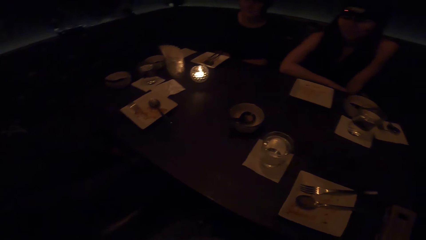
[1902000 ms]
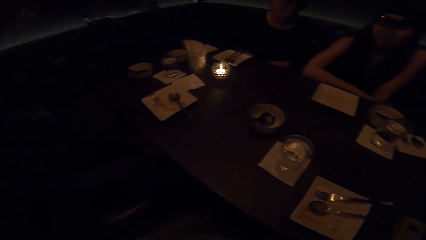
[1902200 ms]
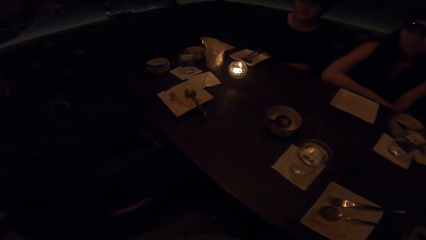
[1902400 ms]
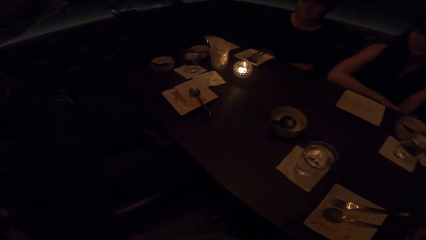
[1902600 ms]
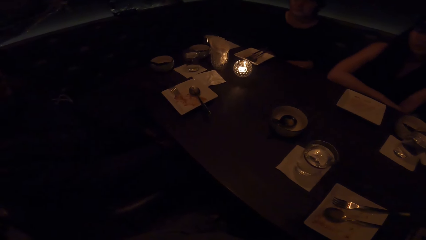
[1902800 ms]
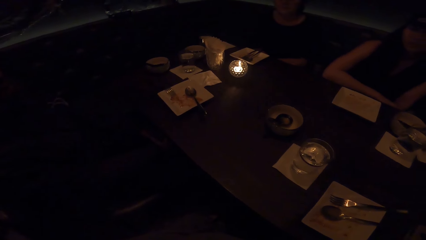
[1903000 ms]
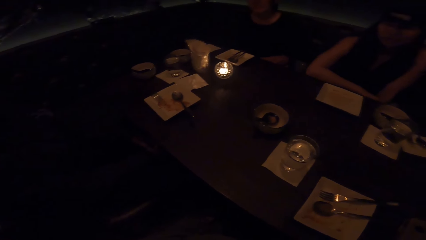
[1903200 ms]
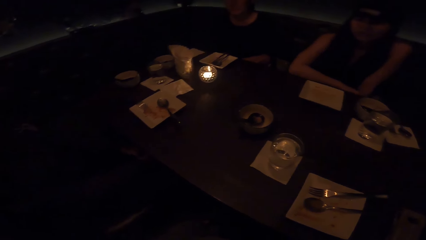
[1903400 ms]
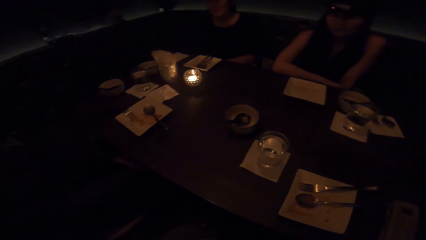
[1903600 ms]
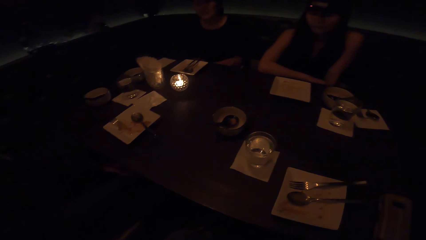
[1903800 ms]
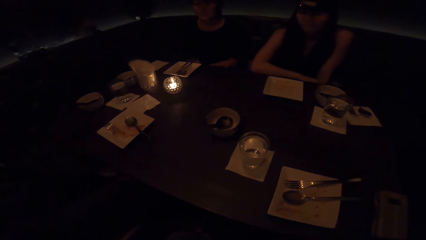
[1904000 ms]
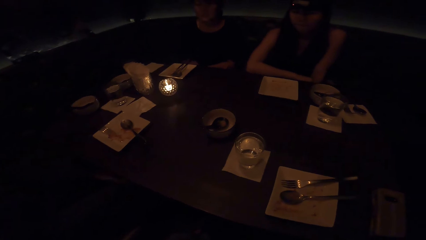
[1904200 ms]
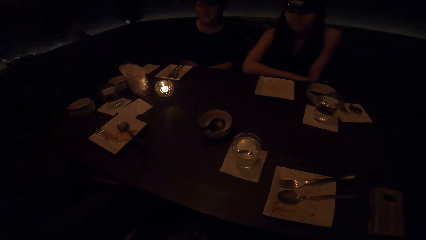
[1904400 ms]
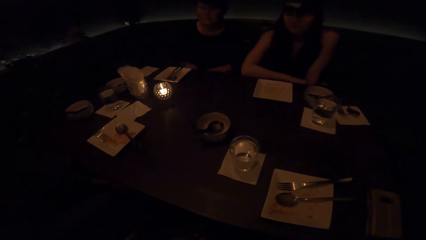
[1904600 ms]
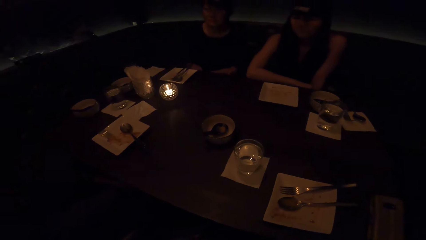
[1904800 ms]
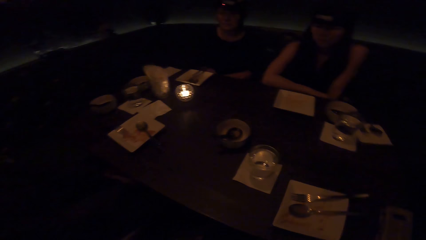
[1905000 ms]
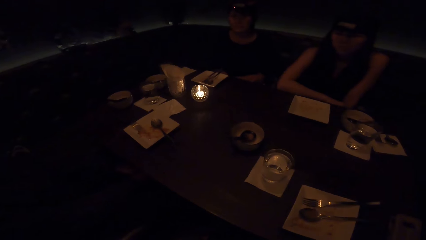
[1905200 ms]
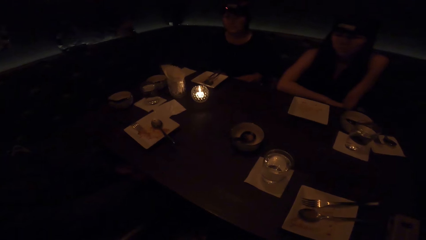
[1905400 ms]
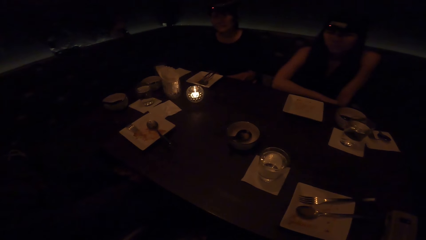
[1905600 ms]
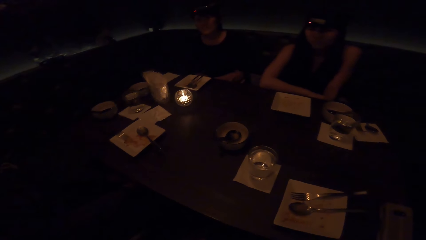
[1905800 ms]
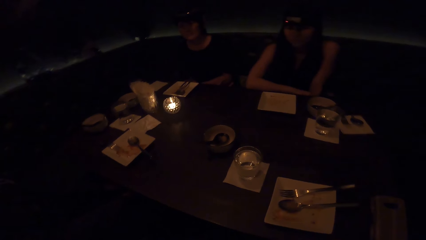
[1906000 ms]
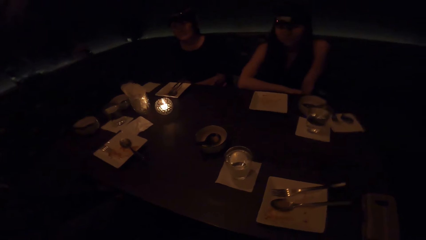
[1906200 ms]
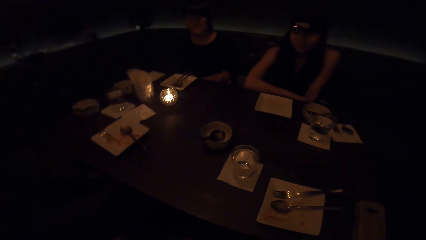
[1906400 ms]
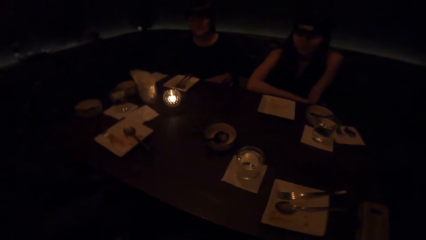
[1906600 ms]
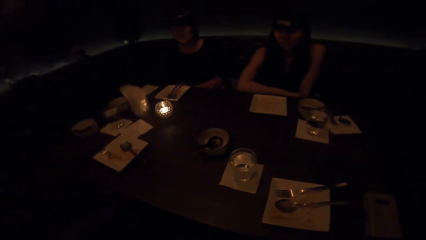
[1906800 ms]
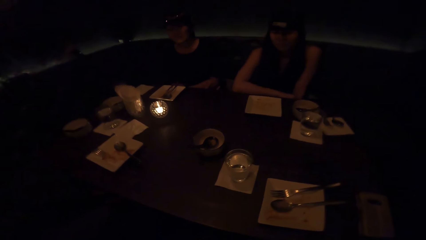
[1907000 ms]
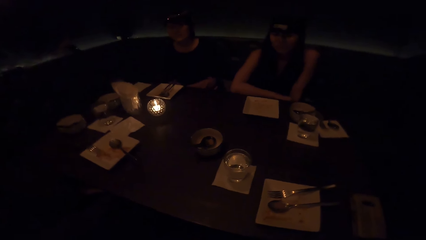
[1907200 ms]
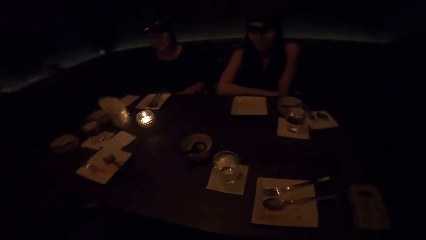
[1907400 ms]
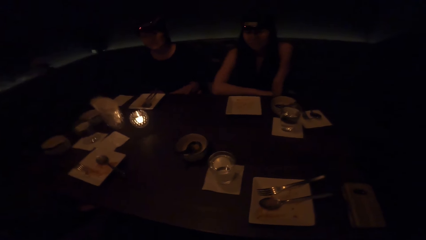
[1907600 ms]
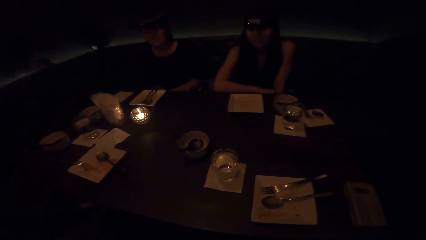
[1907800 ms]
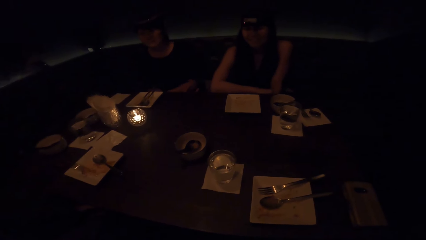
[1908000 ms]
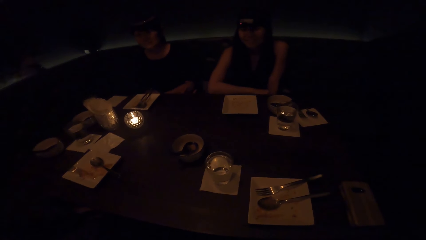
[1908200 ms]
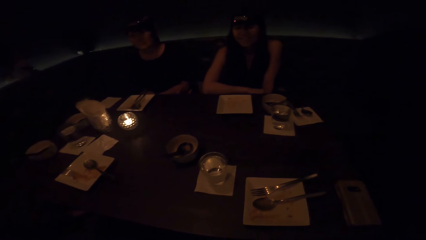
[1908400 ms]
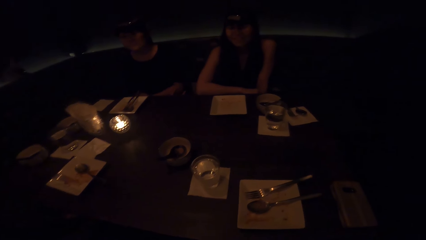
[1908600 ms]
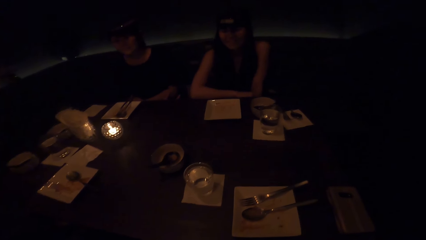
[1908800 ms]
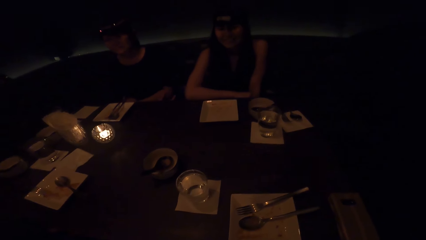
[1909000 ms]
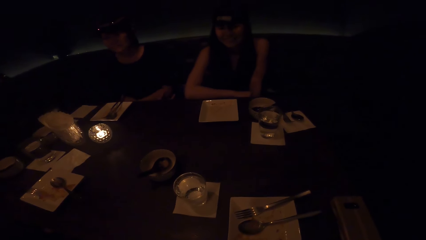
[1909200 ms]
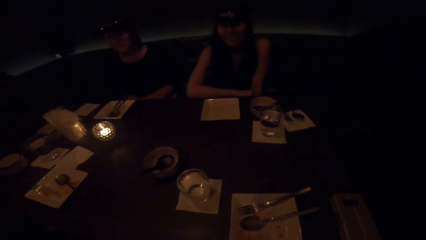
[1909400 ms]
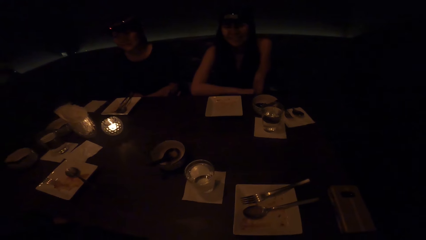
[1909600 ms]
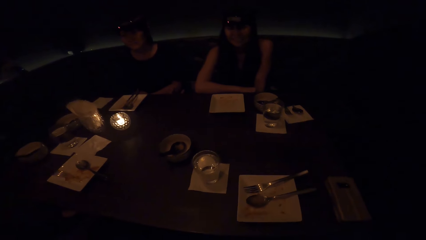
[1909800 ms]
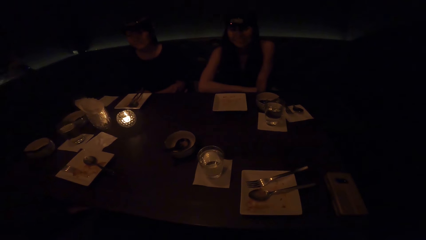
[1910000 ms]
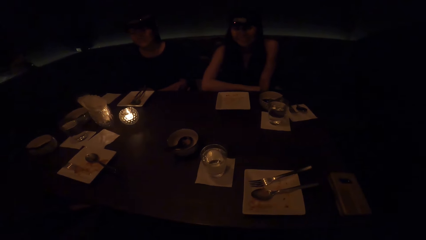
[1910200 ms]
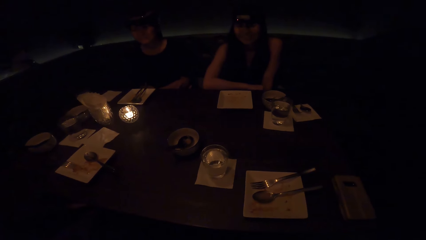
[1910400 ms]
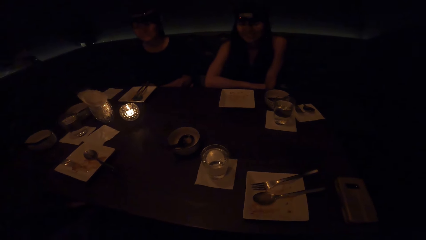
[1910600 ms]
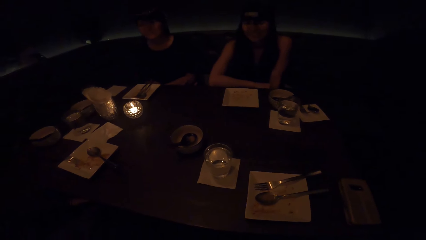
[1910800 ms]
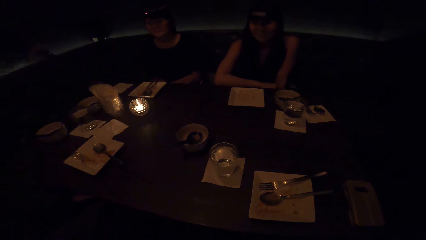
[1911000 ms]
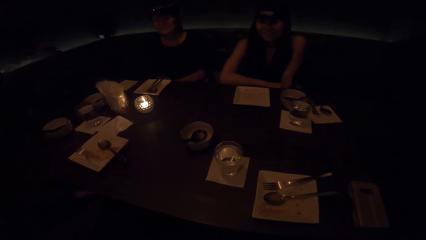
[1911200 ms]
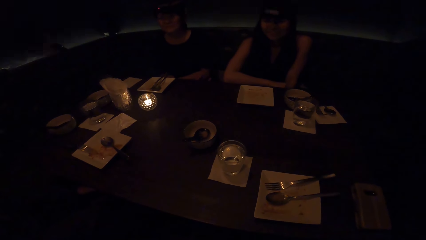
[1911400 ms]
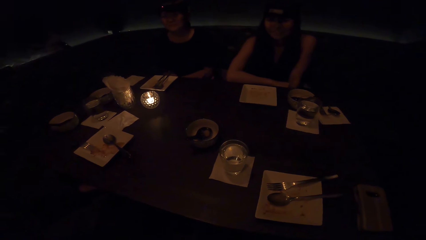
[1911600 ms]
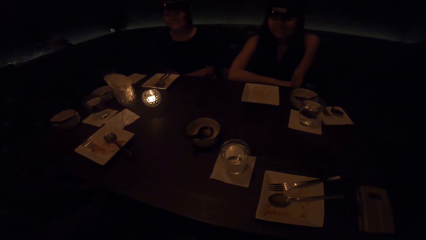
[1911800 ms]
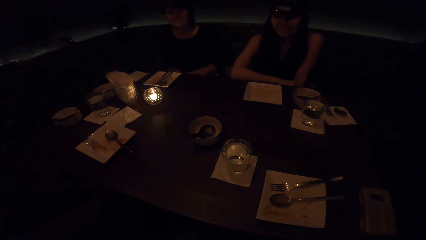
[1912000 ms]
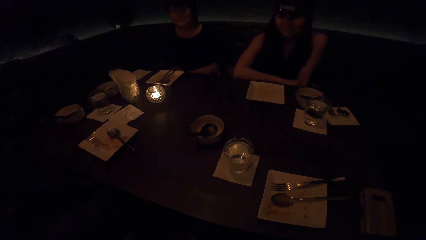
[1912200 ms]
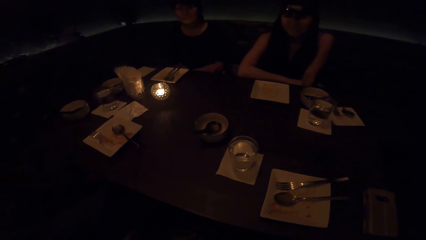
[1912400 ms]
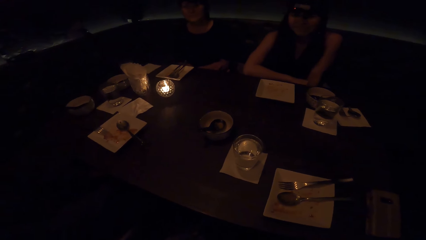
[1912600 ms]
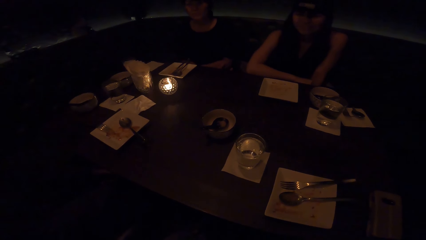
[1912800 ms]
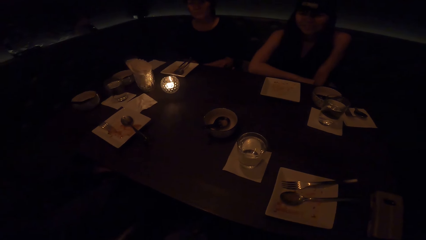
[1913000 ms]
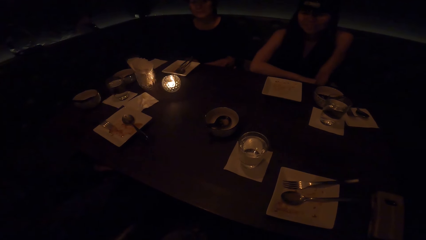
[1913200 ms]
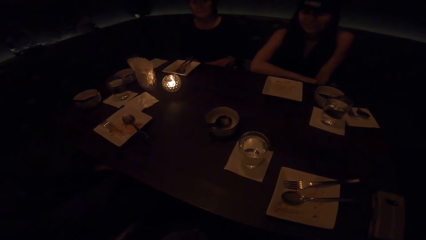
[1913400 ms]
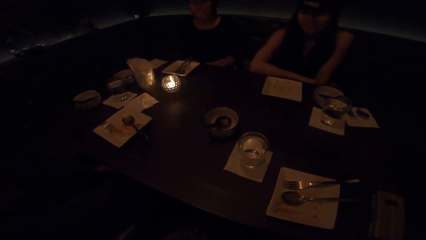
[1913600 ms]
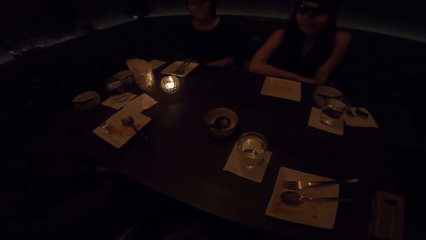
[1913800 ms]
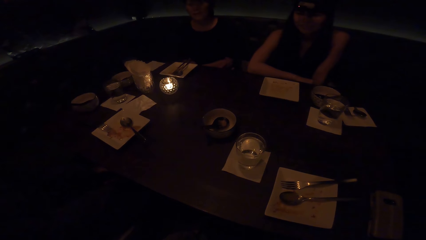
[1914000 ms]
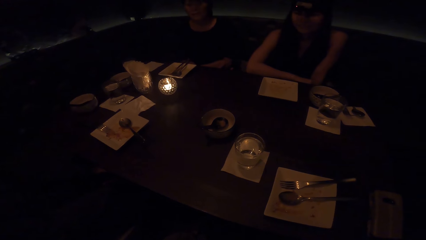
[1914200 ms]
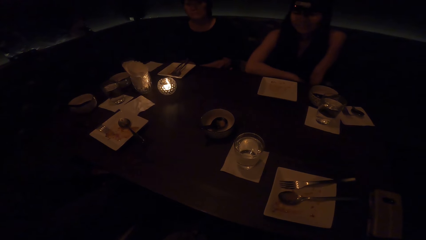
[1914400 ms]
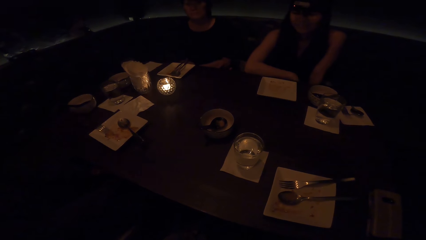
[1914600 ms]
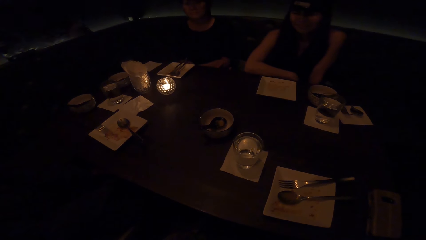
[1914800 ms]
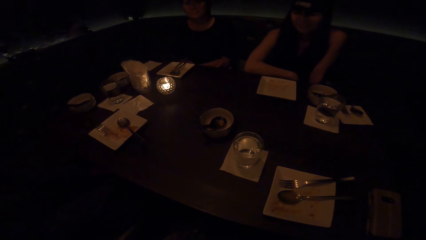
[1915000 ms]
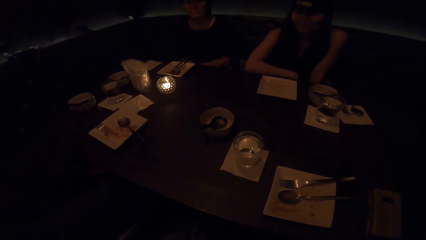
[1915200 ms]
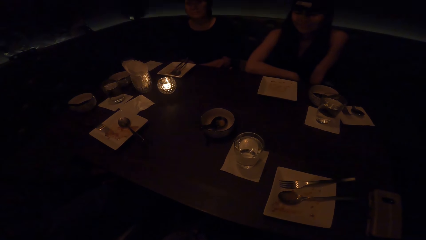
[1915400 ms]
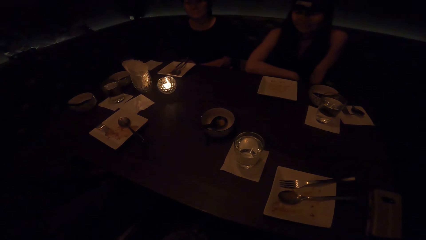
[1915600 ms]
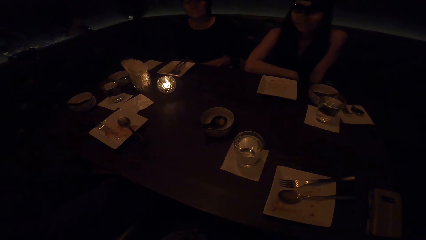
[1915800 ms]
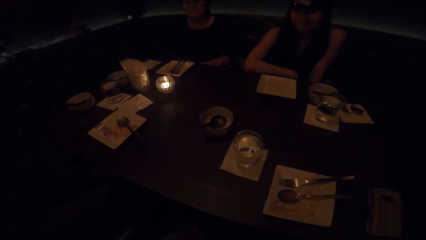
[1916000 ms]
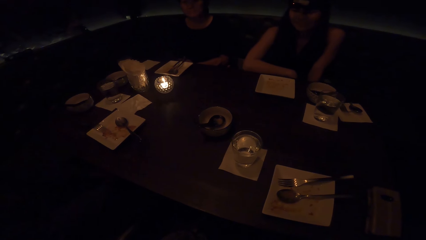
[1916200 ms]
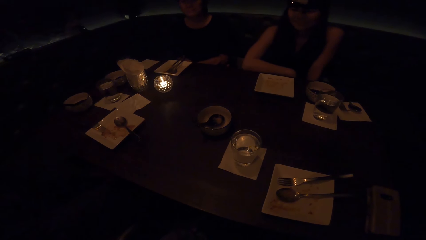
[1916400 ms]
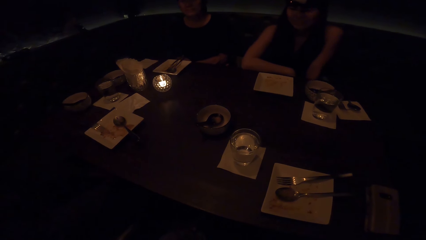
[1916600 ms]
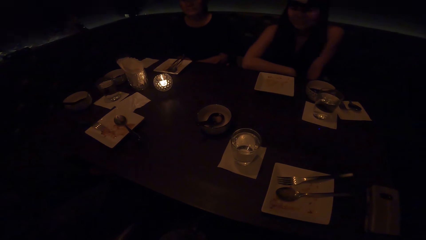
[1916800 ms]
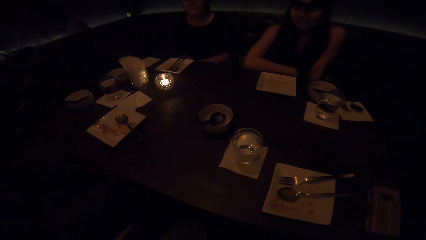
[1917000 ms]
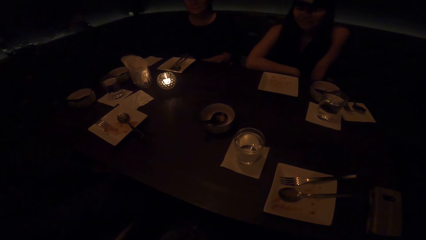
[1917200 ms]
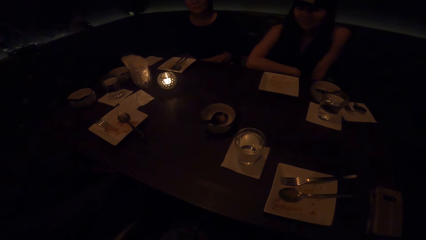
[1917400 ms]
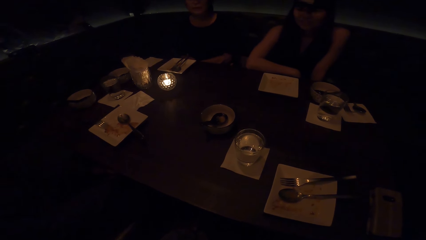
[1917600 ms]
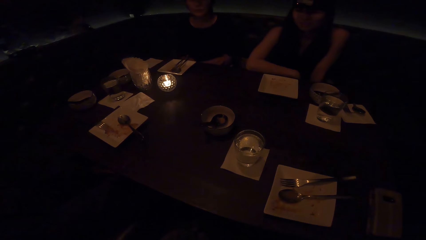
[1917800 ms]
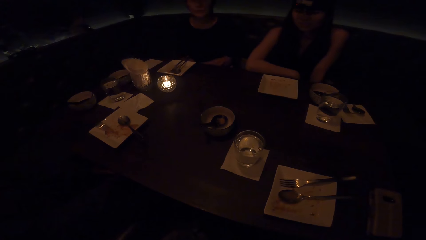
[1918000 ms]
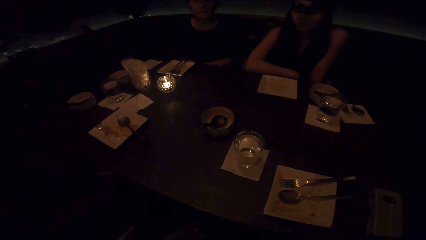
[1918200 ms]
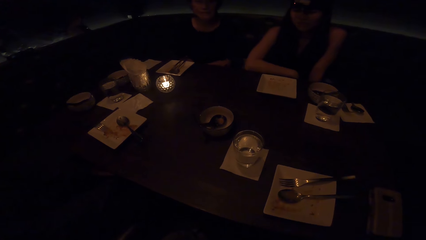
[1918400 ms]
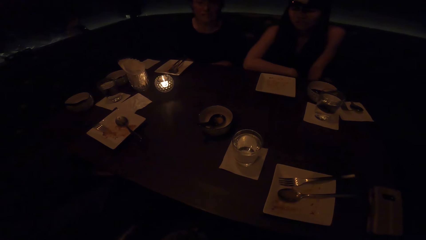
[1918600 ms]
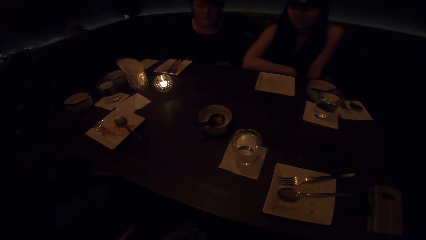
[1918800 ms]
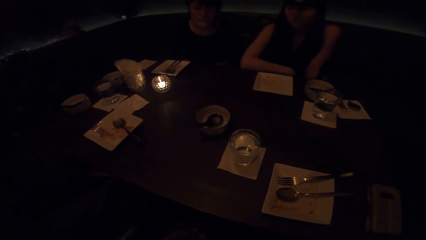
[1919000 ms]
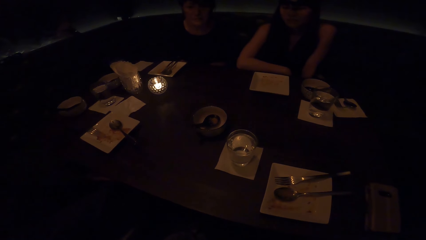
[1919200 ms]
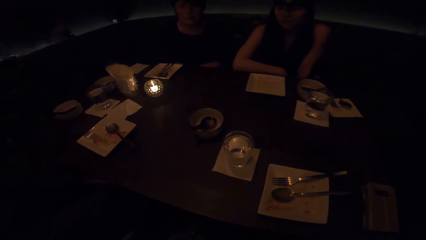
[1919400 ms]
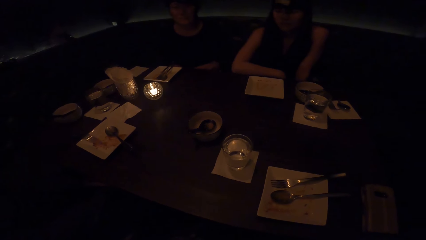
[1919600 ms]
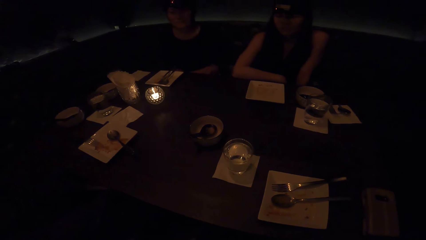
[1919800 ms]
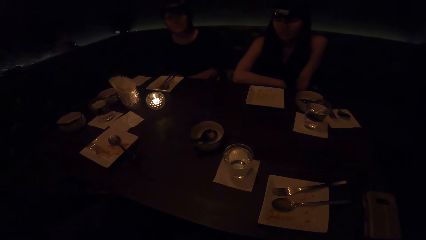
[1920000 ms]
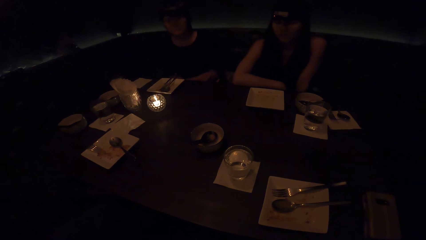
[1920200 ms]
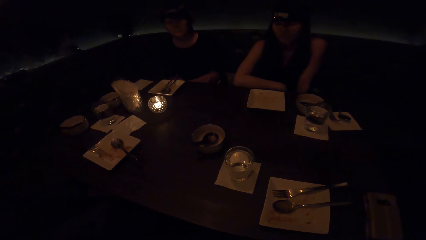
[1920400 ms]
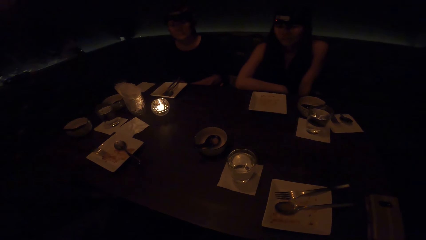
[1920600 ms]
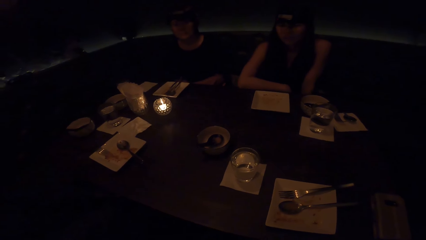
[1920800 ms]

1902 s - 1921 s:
A woman nods her head. The camera wearer sits along the table with a man, another woman and the first woman.
